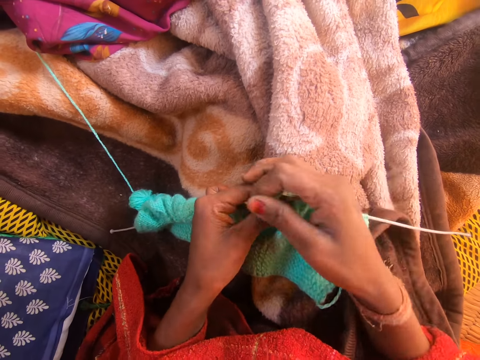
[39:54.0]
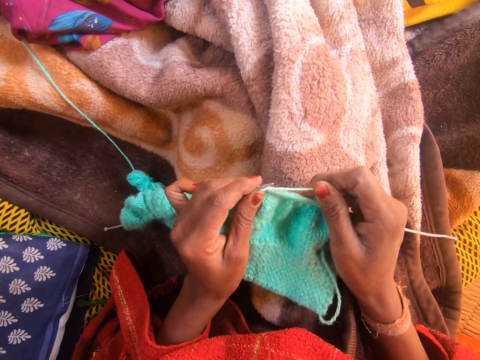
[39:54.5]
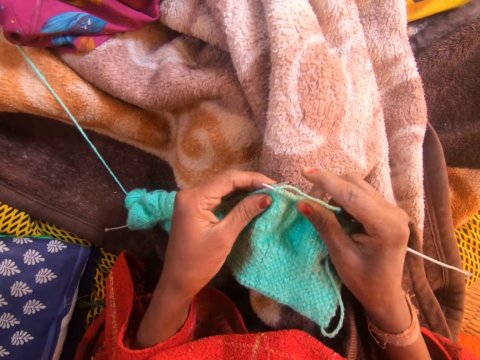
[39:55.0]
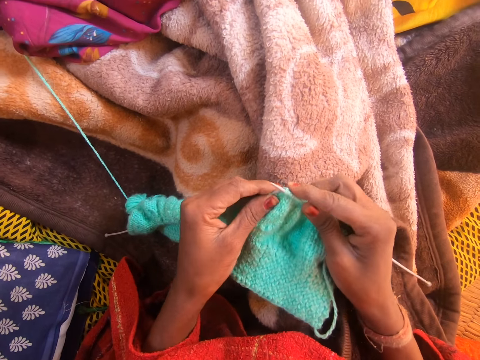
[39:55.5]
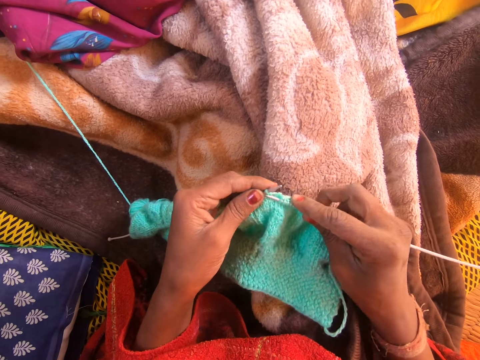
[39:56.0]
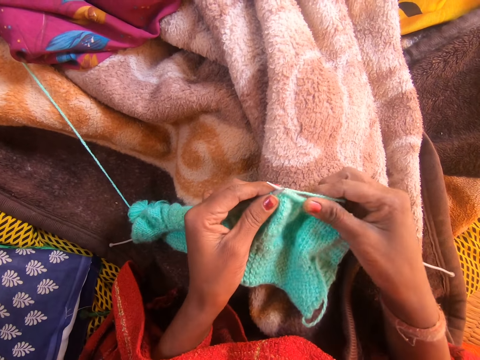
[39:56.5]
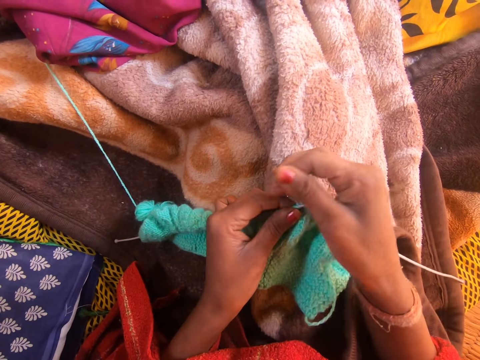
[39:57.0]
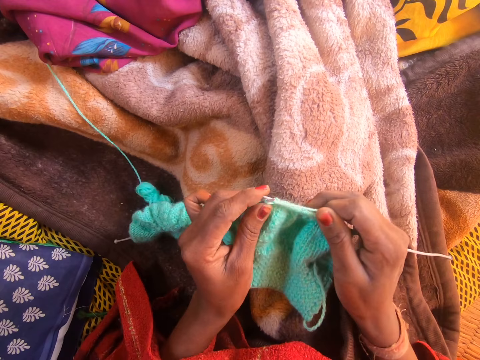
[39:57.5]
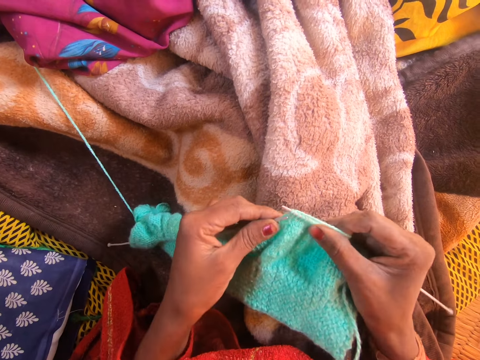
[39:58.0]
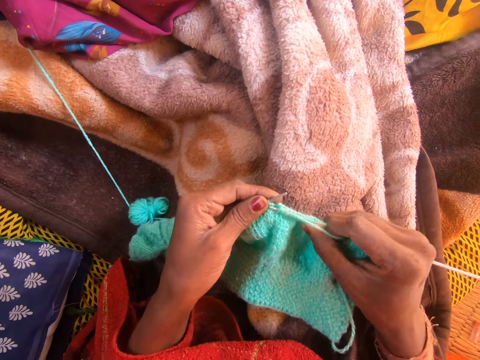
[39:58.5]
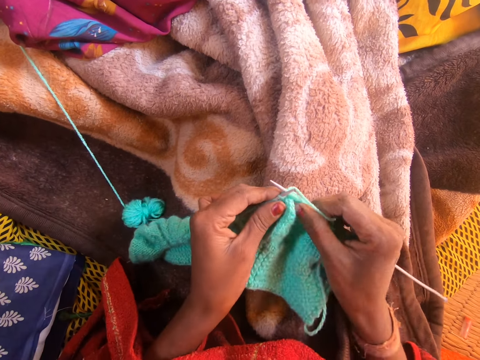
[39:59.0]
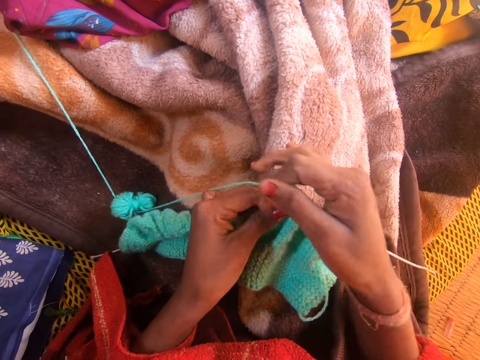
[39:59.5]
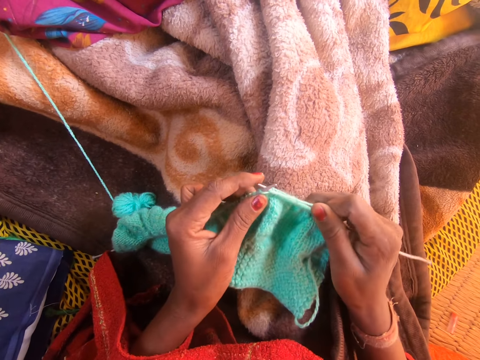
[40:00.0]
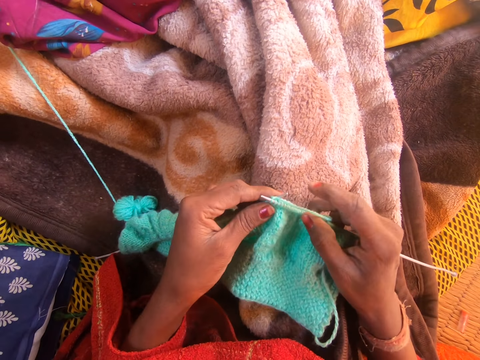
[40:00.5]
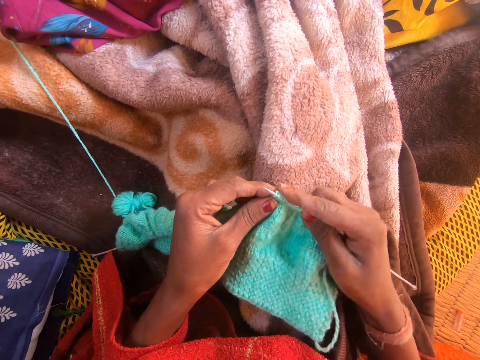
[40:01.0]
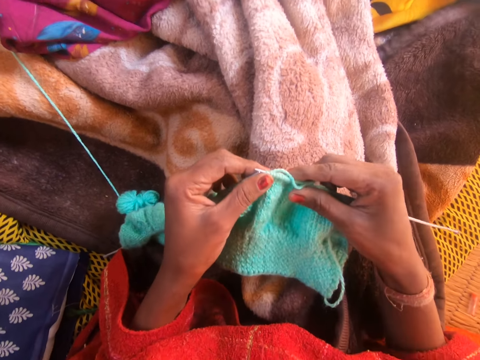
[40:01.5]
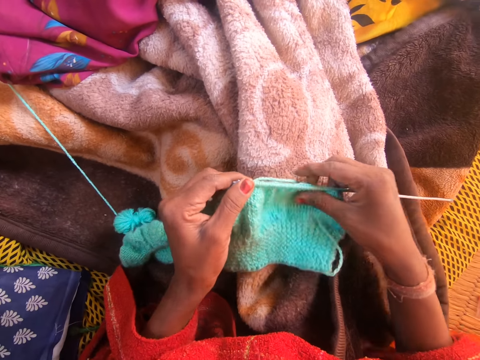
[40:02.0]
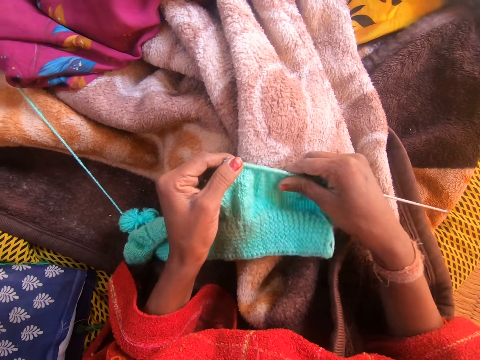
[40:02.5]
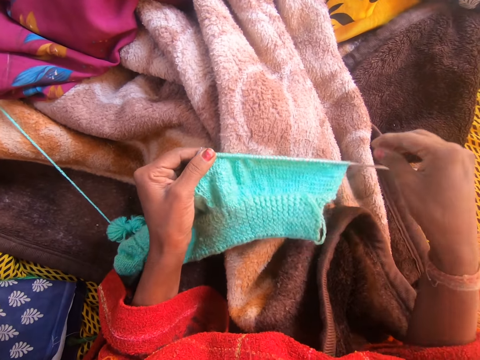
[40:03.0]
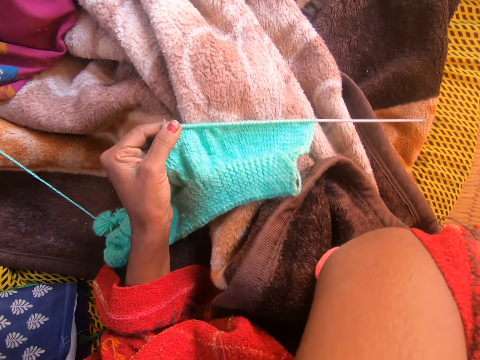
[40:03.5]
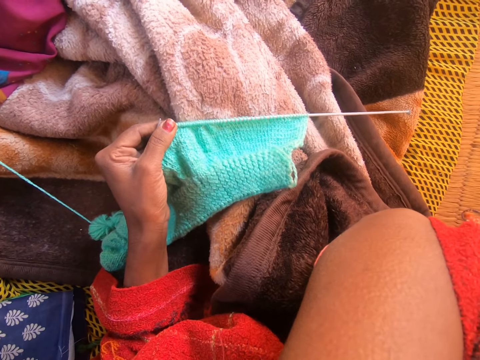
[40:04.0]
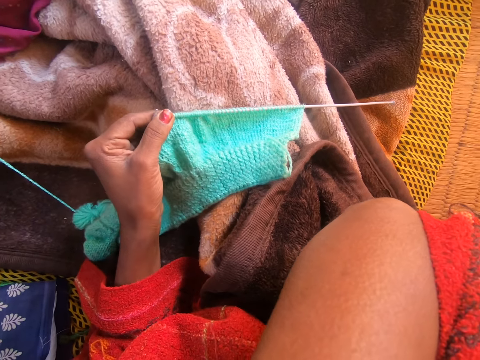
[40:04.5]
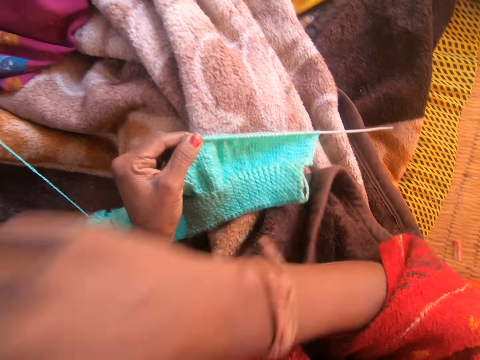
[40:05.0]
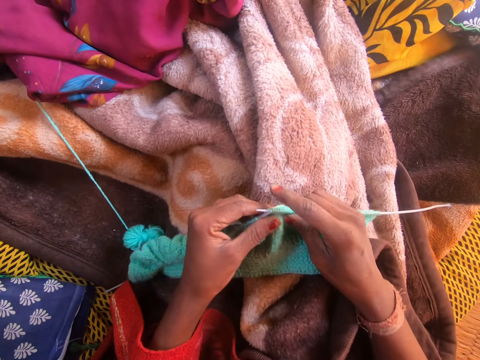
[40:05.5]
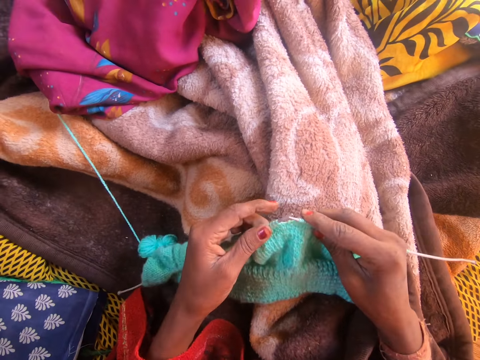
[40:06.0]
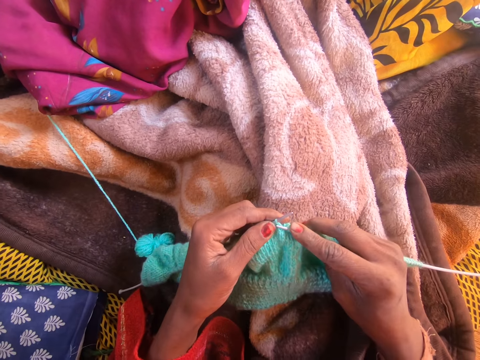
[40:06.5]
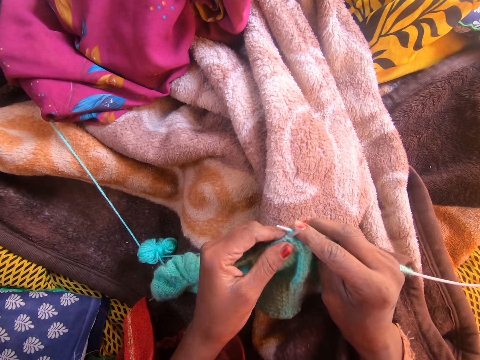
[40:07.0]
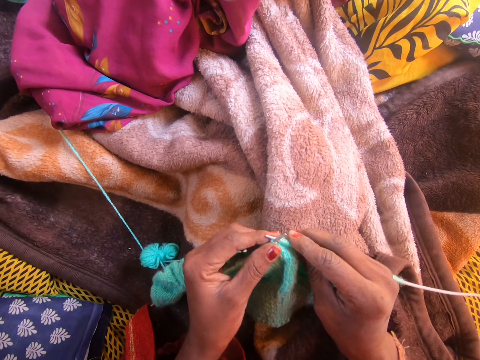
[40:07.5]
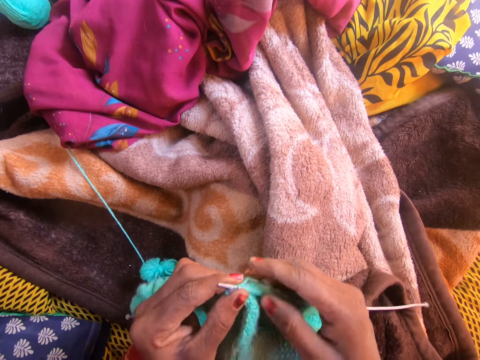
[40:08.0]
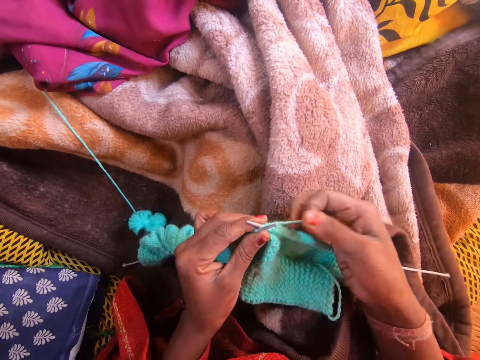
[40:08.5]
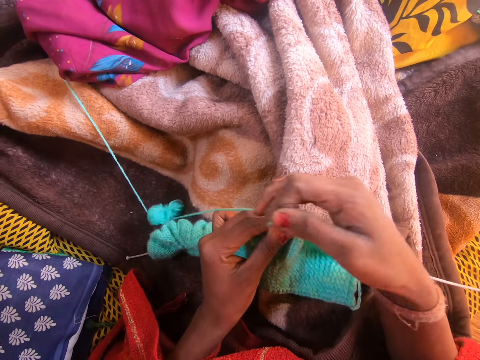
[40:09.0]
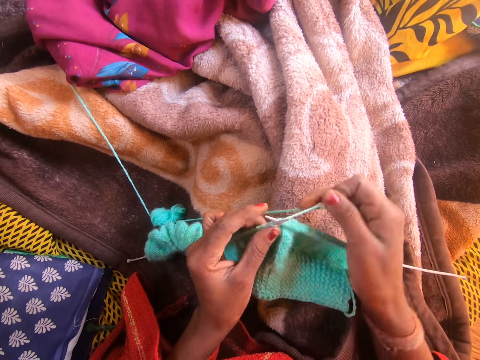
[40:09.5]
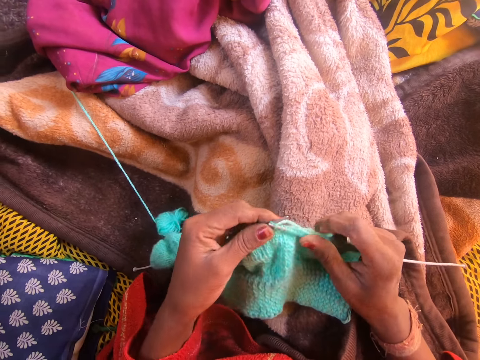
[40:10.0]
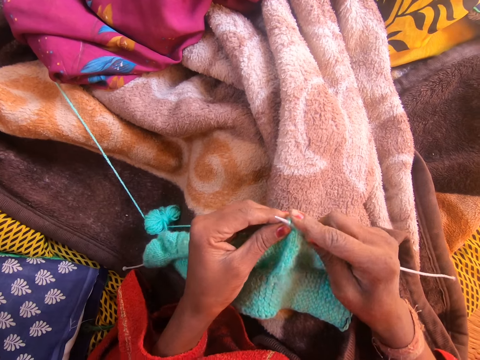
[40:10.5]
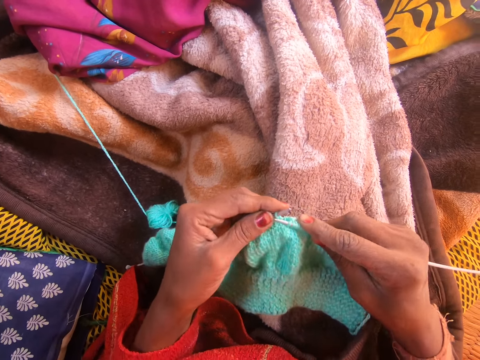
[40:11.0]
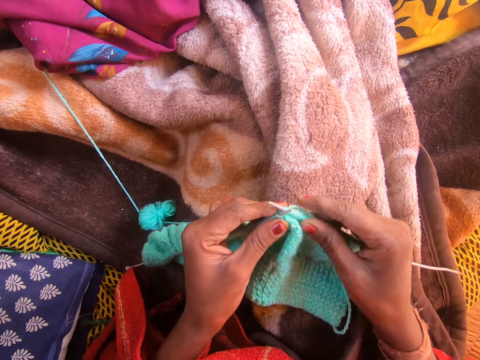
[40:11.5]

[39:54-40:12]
The camera wearer rotates the knitting thread on the needle. She knits a fabric with a knitting needle. She rotates the knitting thread on the needle. She knits the fabric with the knitting needle. She rotates the knitting thread on the needle. She knits the fabric with the knitting needle. She stretches the fabric. She wipes her face with her hand. She touches her face with her right hand. She lowers her right hand. She holds the knitting needle. She knits the fabric with the knitting needle with both hands. She rotates the knitting thread on the needle. She knits the fabric with the knitting needle.

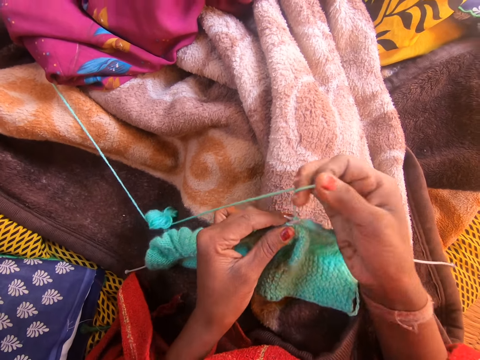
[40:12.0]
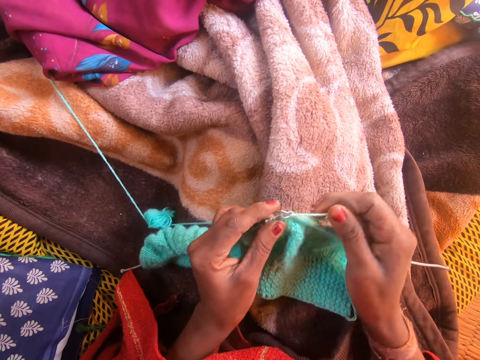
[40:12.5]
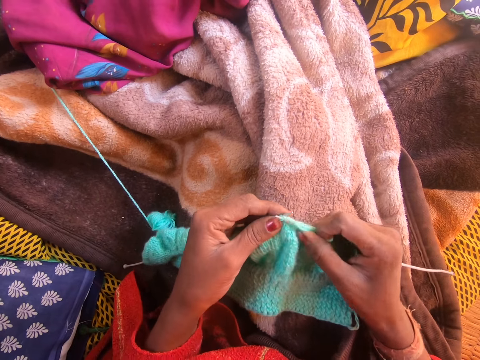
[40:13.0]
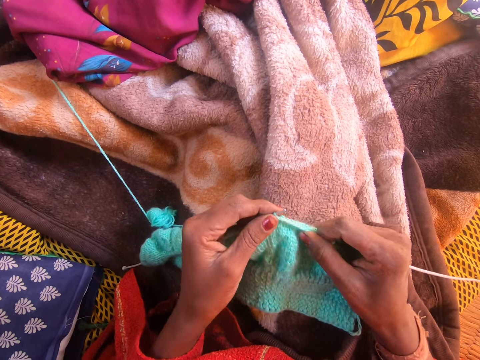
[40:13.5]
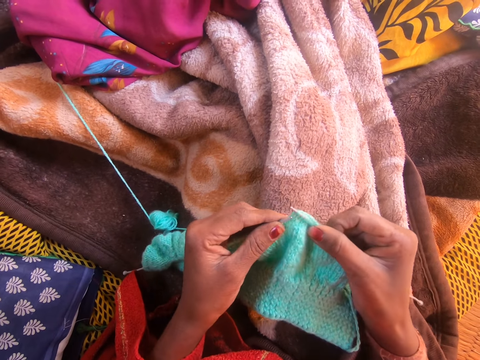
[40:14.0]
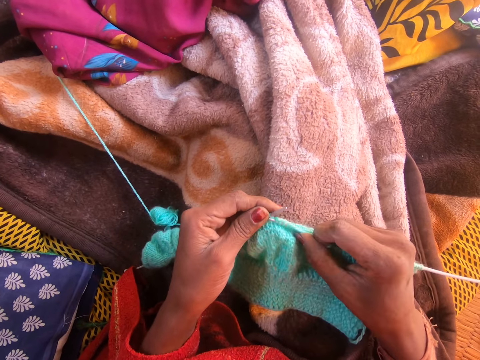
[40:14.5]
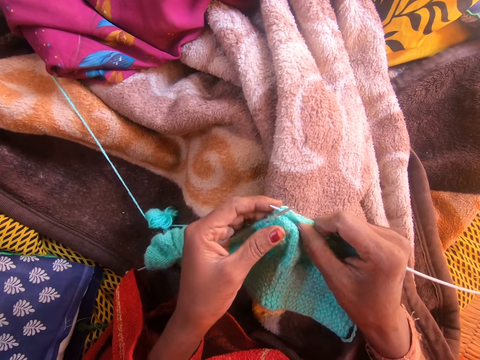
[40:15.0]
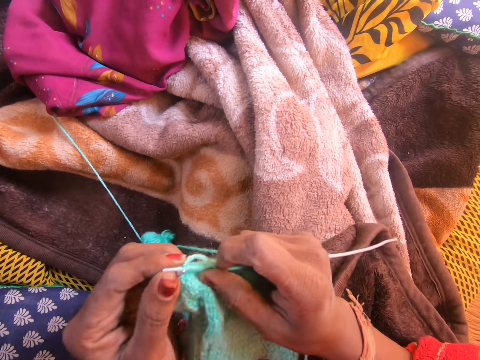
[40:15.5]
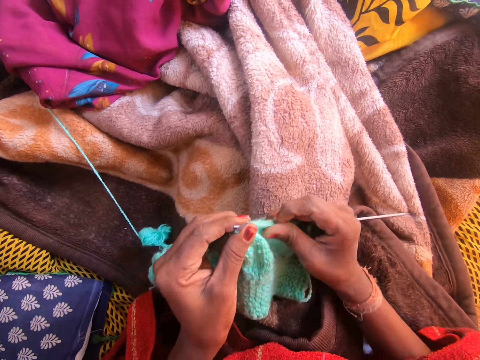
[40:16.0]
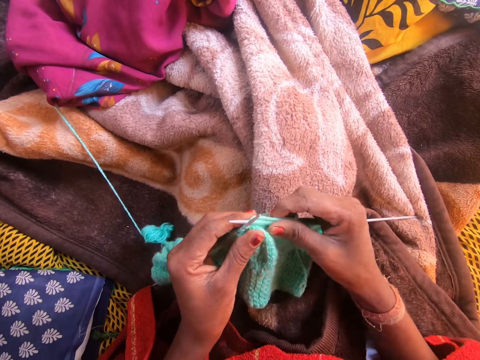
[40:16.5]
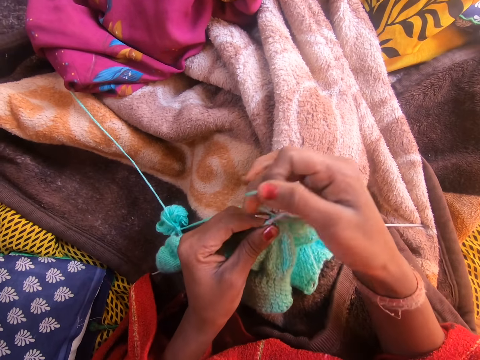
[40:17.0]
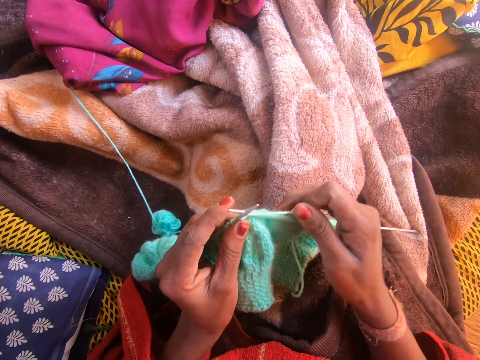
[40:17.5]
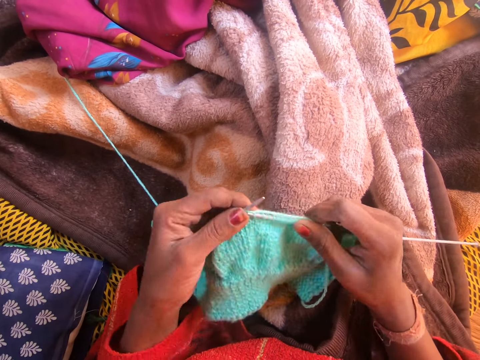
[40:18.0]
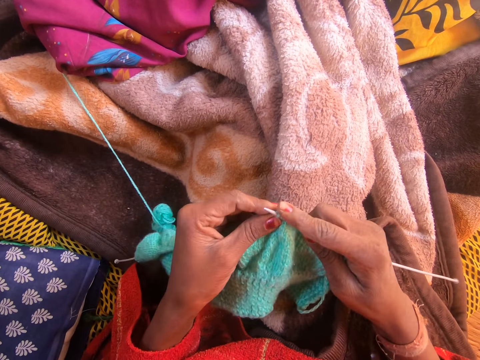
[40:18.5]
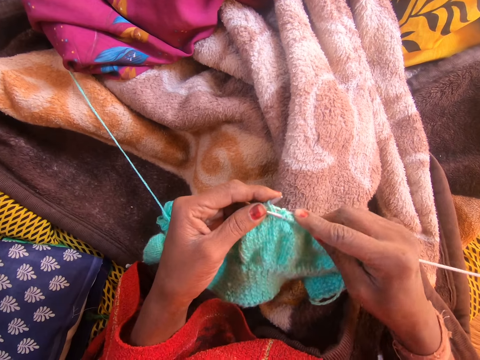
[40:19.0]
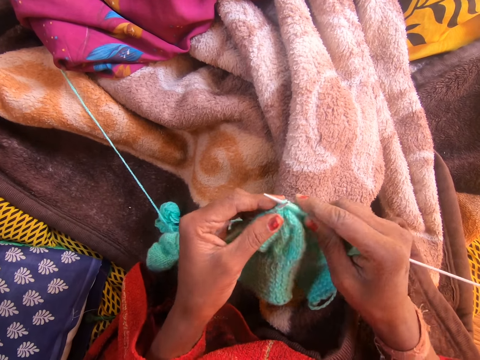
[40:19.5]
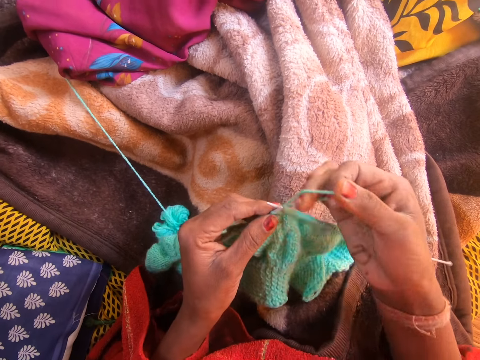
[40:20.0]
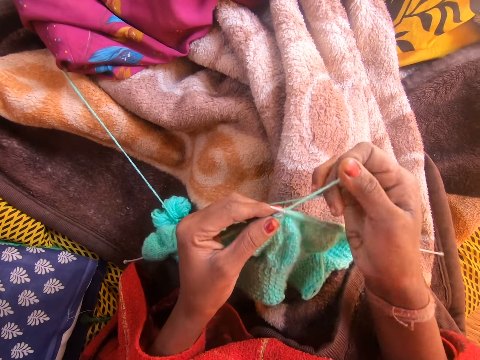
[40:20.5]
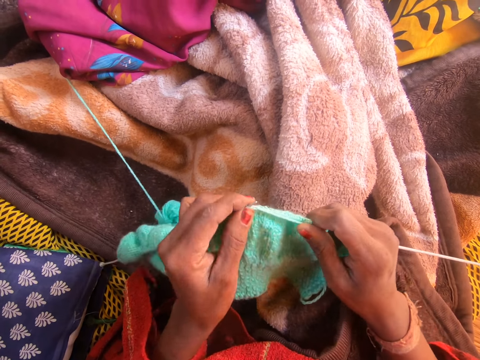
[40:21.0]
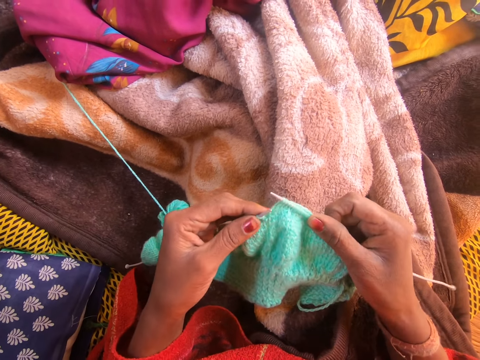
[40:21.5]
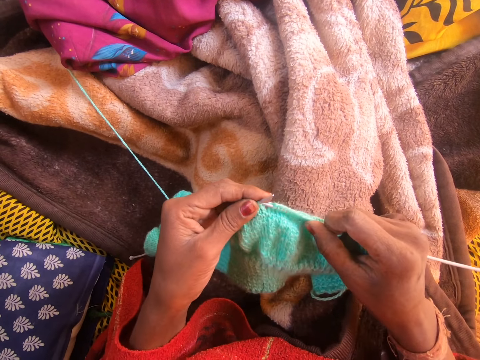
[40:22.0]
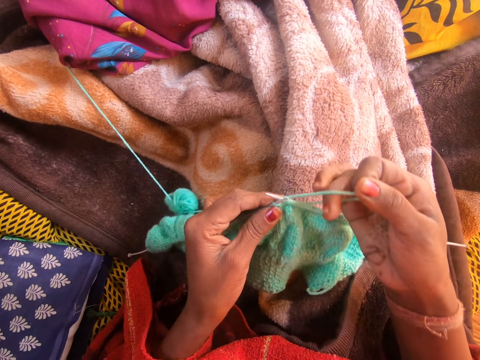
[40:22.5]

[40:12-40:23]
The camera wearer rotates the knitting thread on the needle. They knit a fabric with a knitting needle. They press the knitting needle on the blanket. They rotate the knitting thread on the needle. They knit the fabric with the knitting needle. They rotate the knitting thread on the needle. They knit the fabric with the knitting needle.
